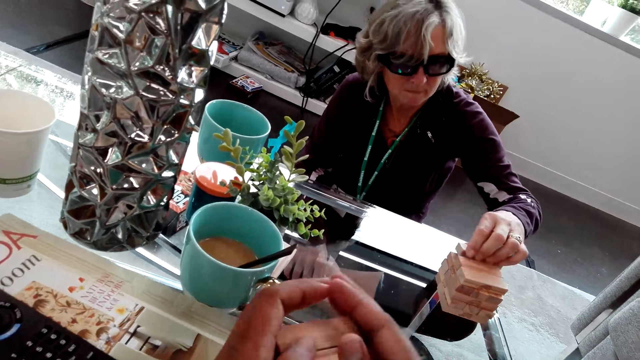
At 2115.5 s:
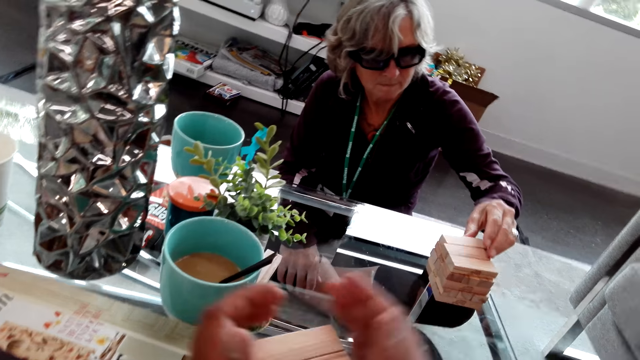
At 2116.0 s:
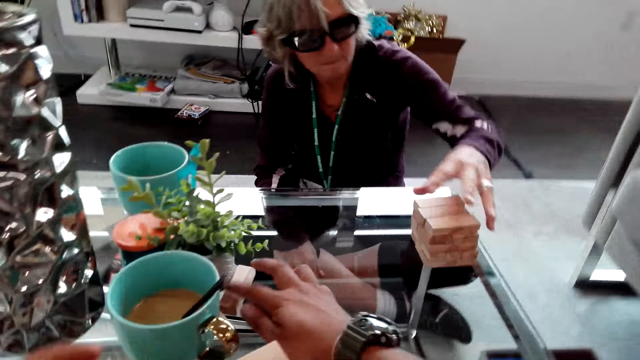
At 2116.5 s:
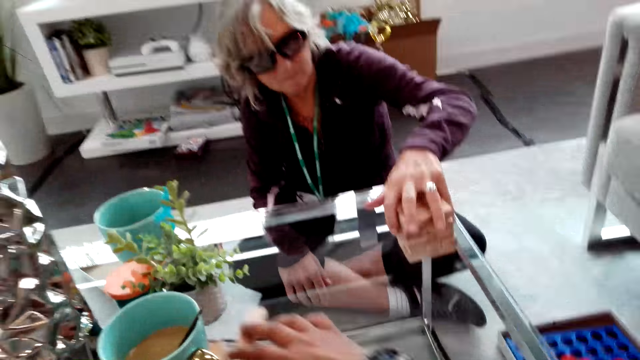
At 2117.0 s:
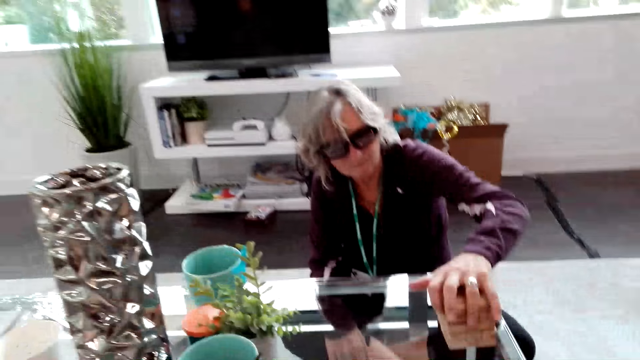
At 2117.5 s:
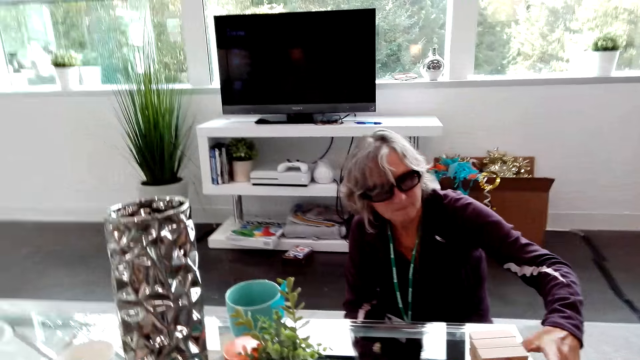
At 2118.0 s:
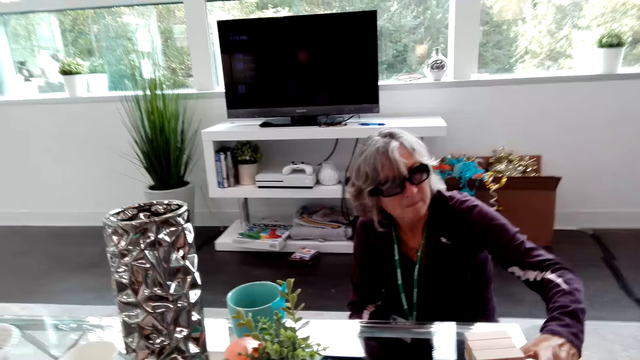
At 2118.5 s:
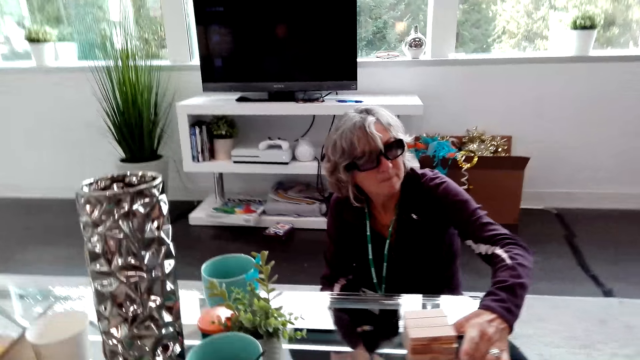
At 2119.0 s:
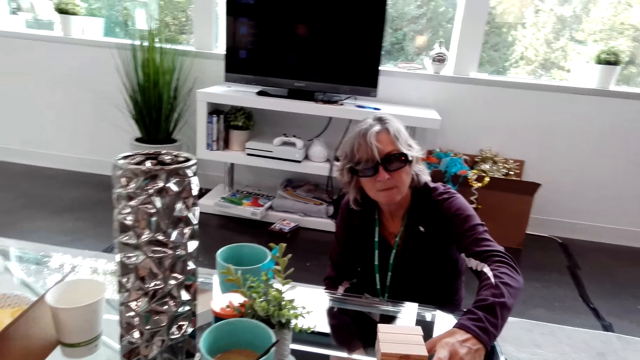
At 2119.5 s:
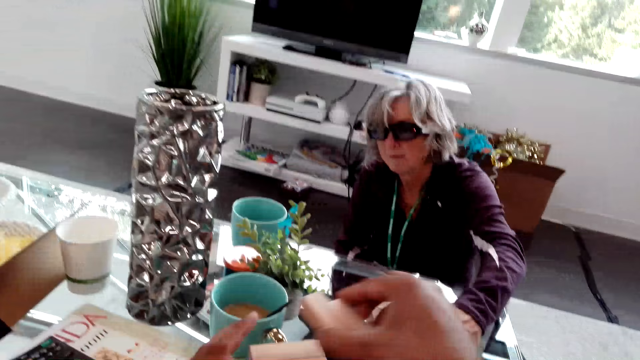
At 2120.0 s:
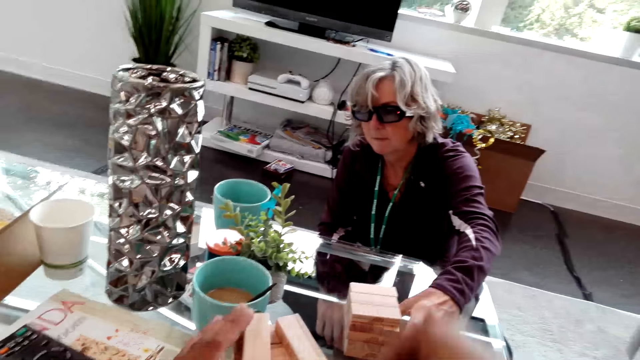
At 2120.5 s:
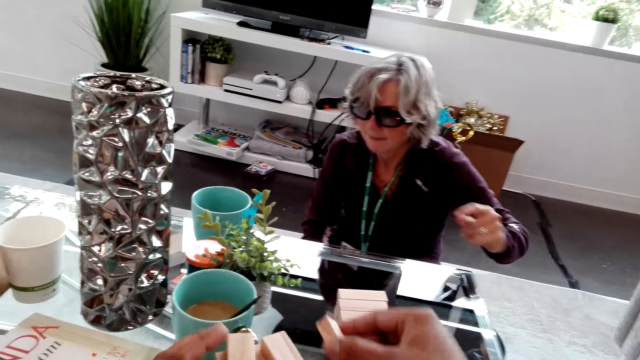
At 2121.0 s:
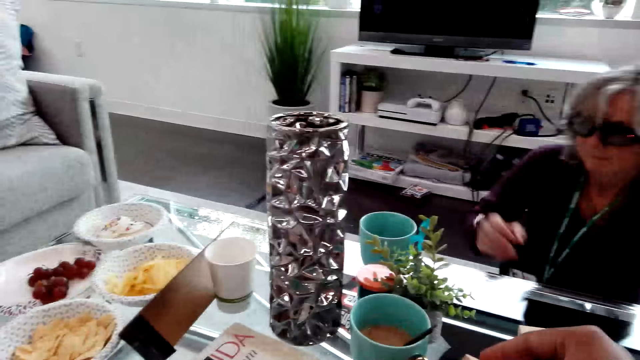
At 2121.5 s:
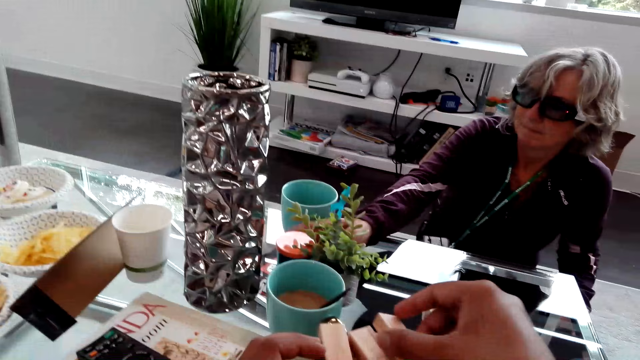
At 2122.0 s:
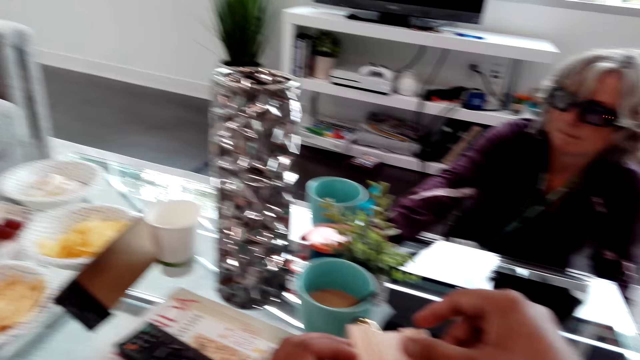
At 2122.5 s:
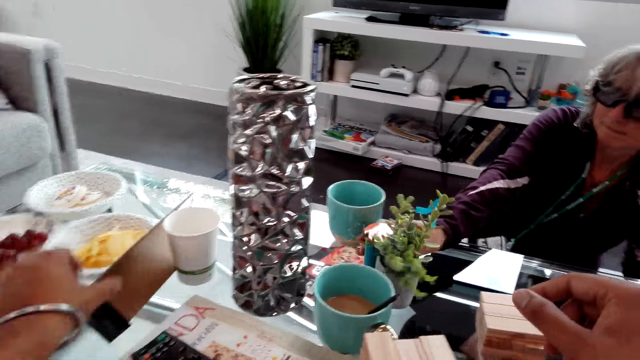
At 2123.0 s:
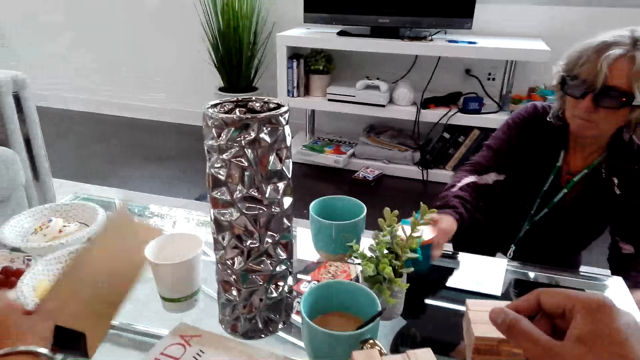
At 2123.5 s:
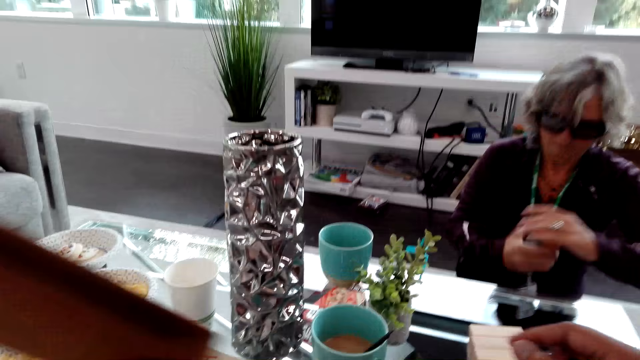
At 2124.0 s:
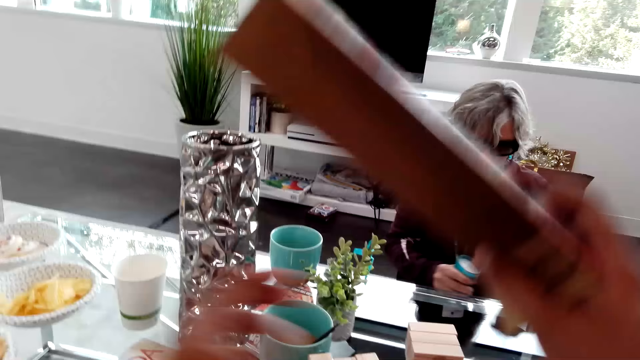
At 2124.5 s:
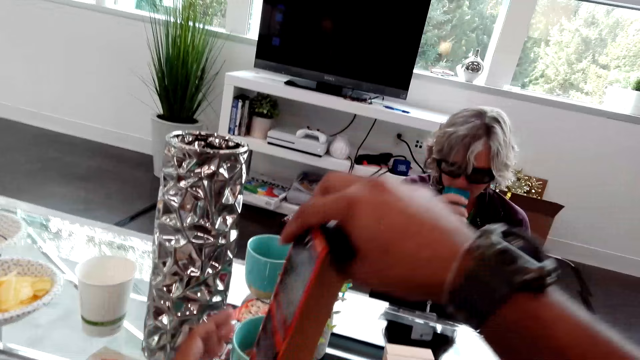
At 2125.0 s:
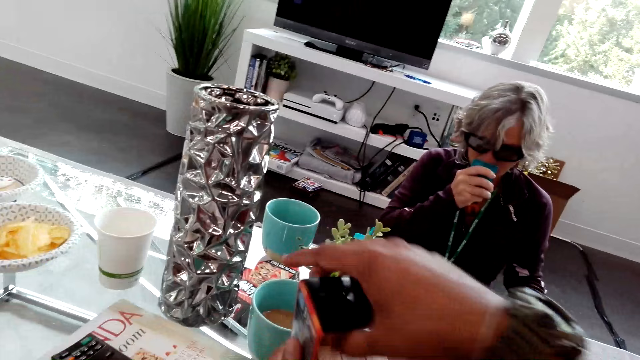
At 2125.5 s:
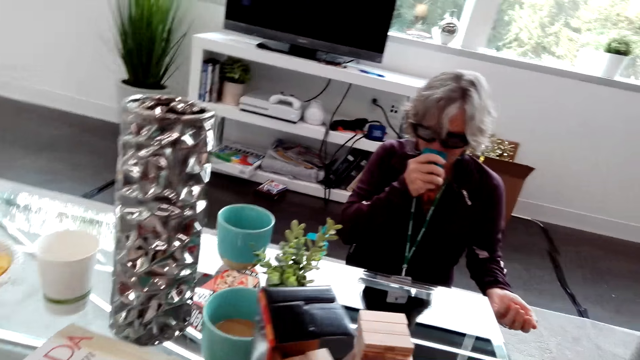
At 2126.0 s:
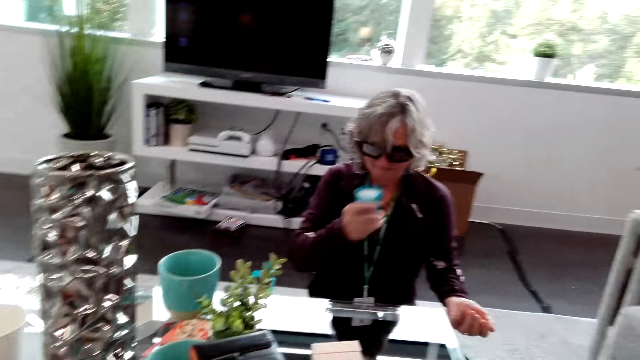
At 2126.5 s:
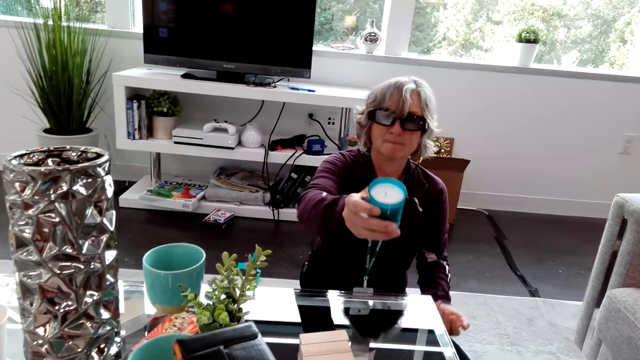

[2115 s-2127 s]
The lady arranges a jenga block. The lady picks blocks from the table. The camera wearer holds the blocks together. The lady piles the blocks on the table, holds the blocks together, and slides the pile of blocks on the table. The camera wearer piles blocks on the table. The lady lets go of the blocks and takes a candle from the table. The camera wearer takes a box from the table. They put the jenga blocks in the box. The lady opens up the candle and smells the candle. The camera wearer covers the pile of blocks on the table. The lady hands the candle to the camera wearer.

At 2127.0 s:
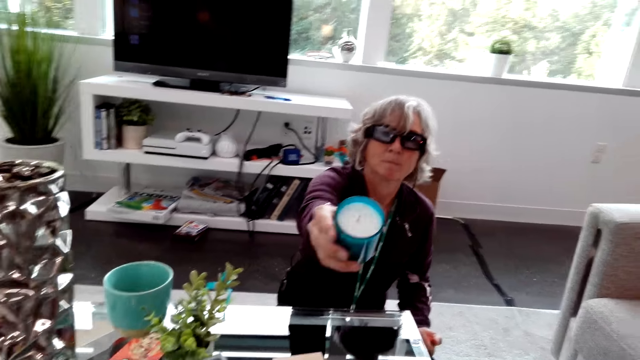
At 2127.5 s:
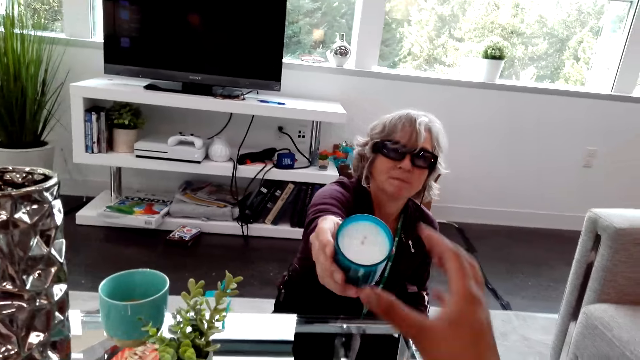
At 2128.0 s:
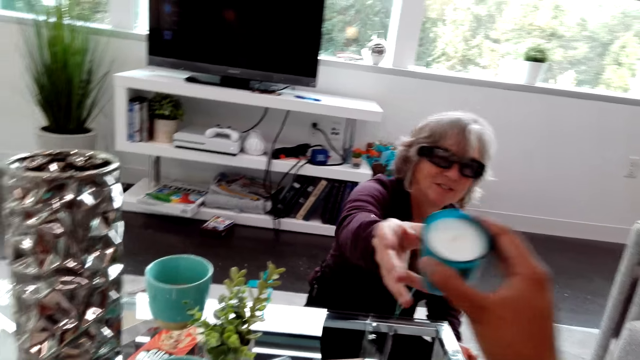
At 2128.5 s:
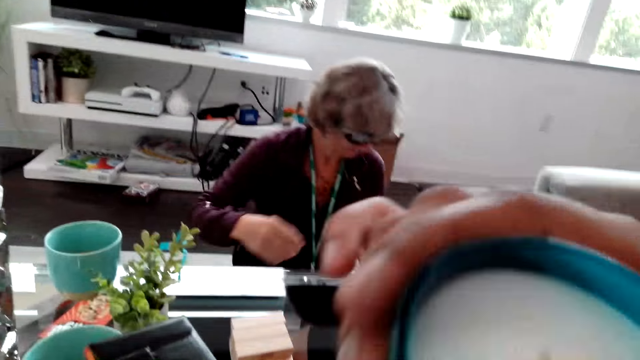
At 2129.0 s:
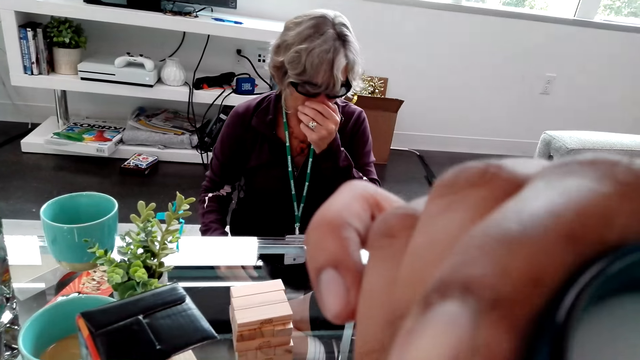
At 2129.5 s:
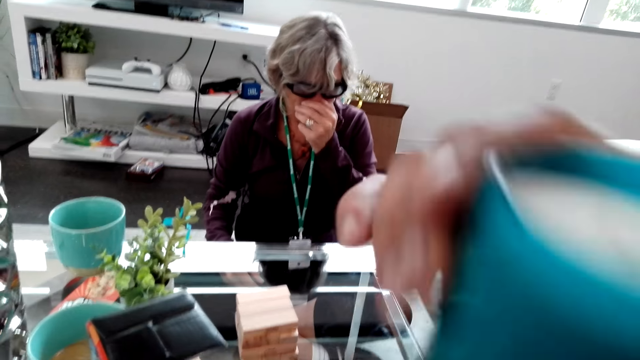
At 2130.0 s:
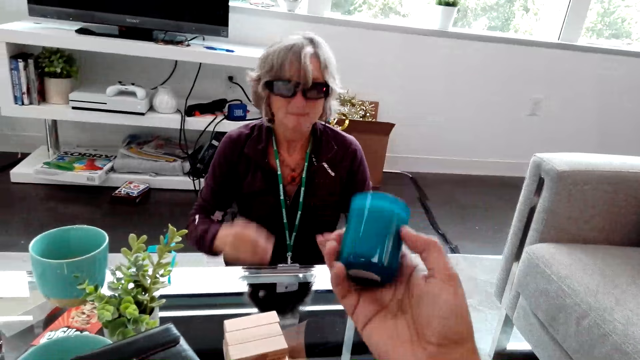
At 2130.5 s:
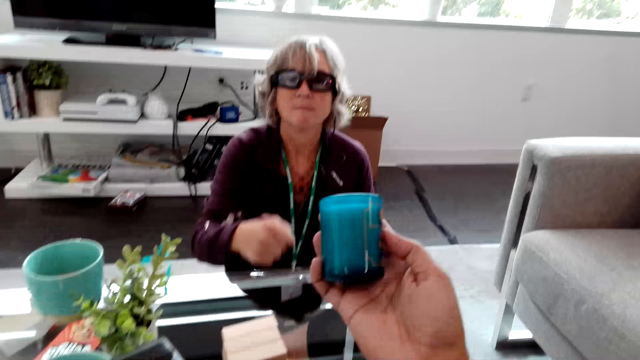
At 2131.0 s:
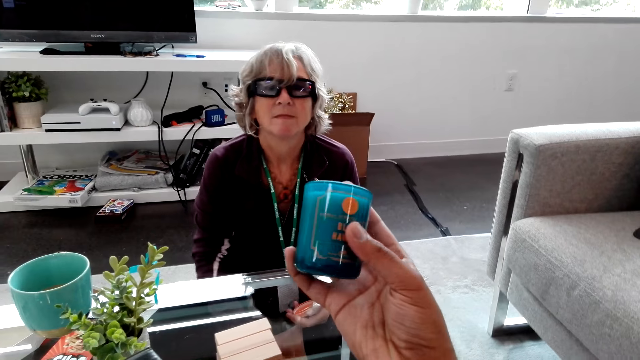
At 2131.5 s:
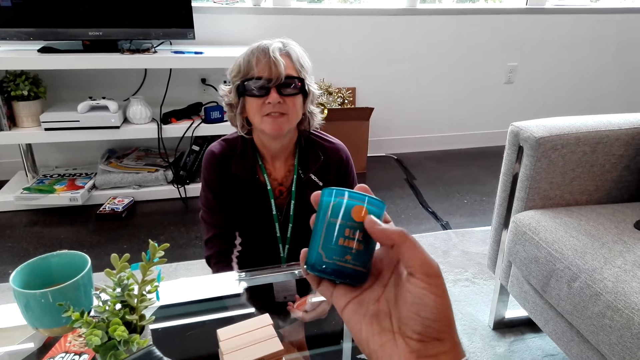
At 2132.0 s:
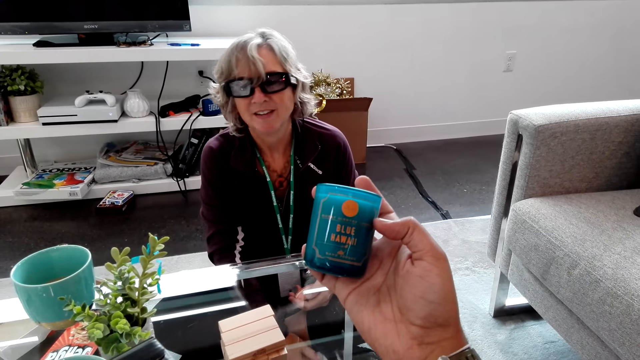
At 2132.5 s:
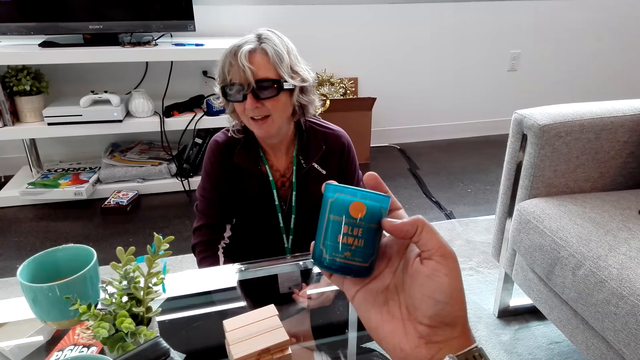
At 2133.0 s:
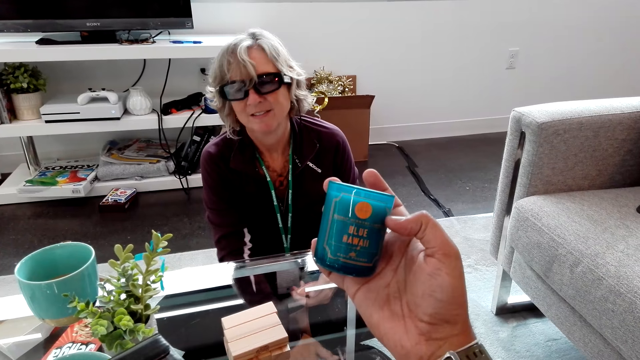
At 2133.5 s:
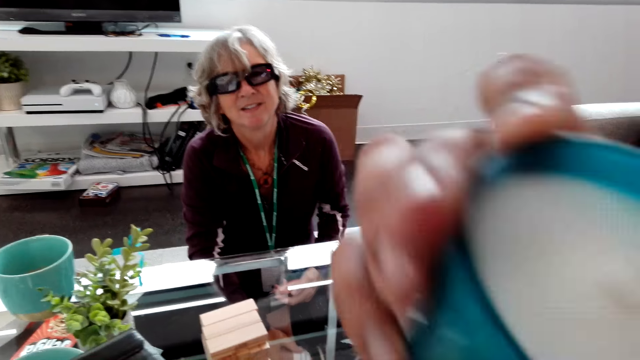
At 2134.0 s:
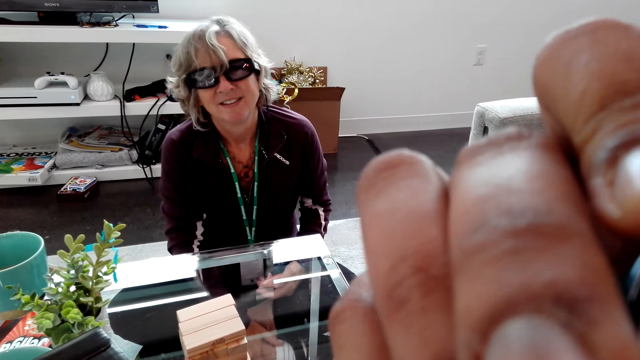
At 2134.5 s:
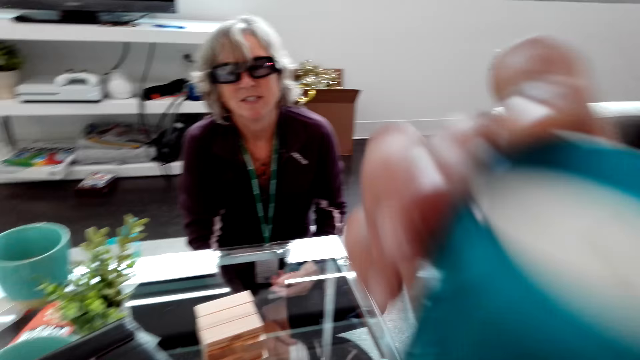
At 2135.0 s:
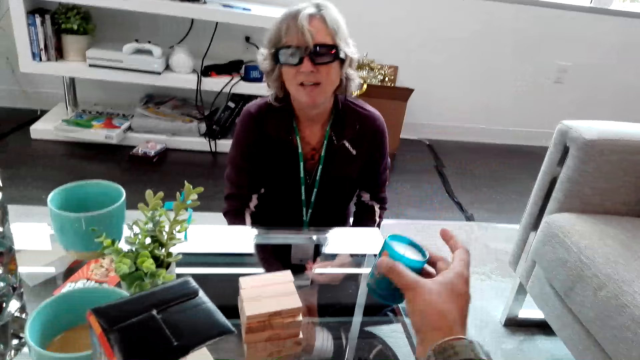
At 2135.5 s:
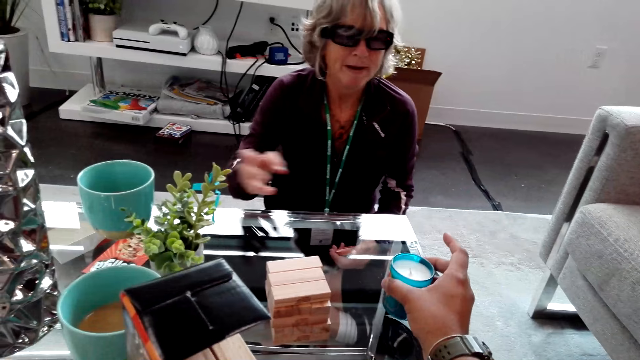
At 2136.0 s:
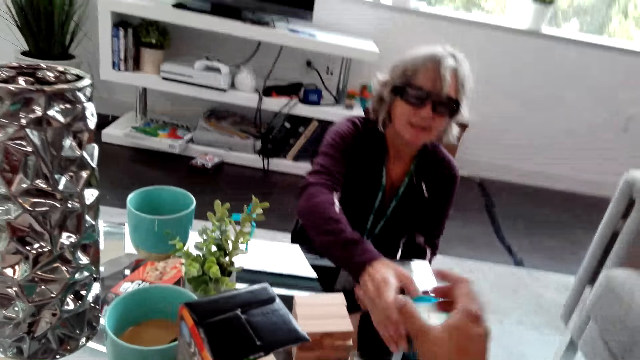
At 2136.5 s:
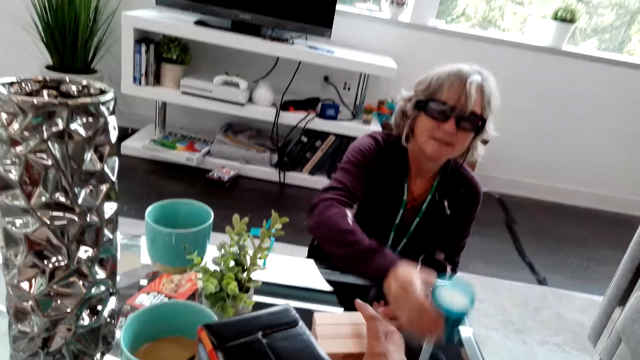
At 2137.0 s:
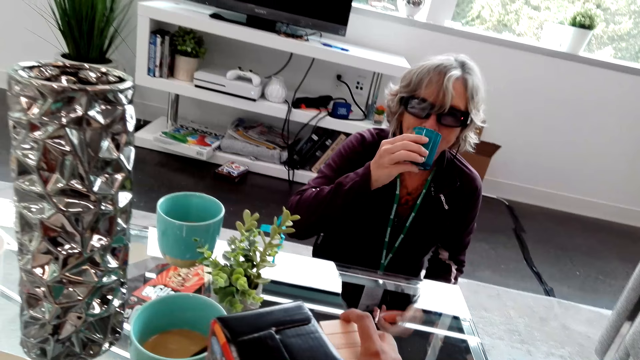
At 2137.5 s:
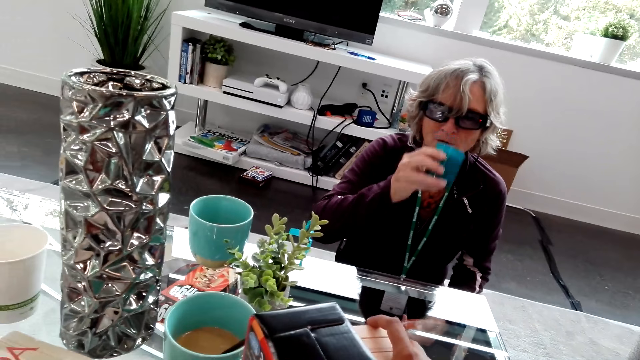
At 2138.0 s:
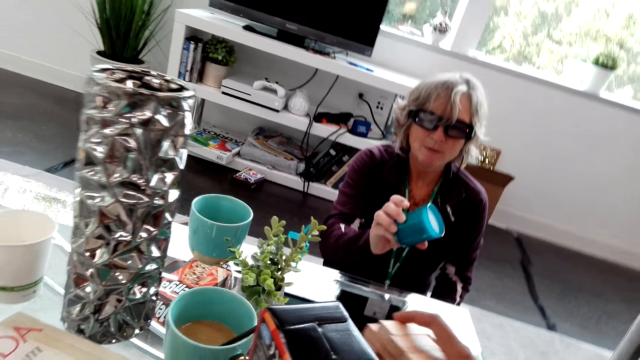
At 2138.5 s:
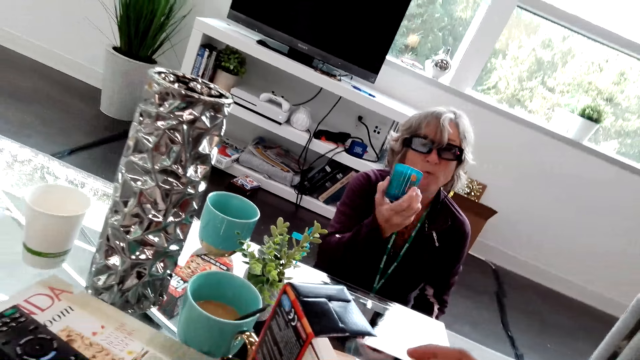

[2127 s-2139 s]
The camera wearer speaks to the lady. The lady passes the camera wearer the candle. The camera wearer takes the candle from the lady. They smell the candle. The lady holds her nose and lets go of her nose. The camera wearer holds the candle in hand. They speak to the lady. They smell the candle. They put the candle on the table. They pick up the candle. The lady takes the candle from the table, smells the candle, and speaks to the camera wearer.
